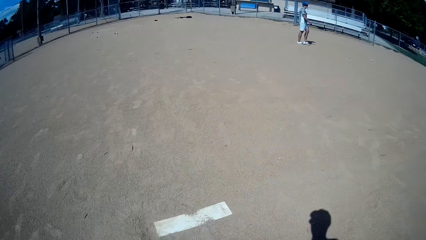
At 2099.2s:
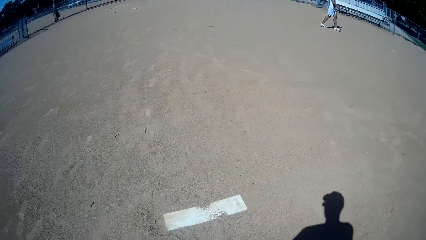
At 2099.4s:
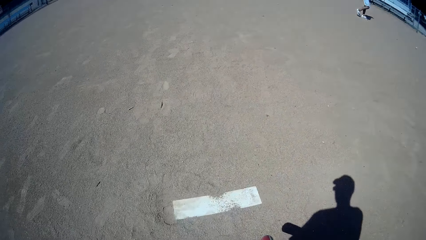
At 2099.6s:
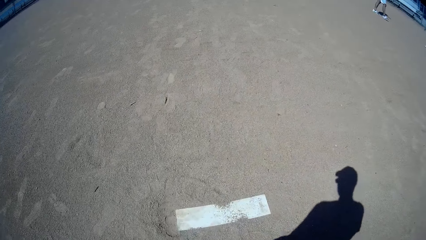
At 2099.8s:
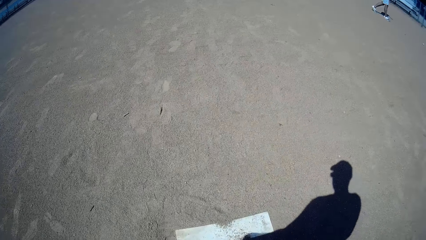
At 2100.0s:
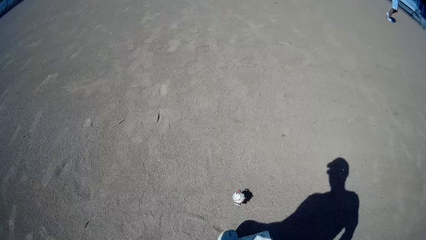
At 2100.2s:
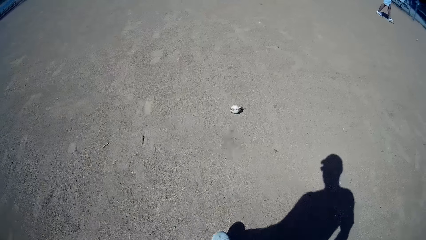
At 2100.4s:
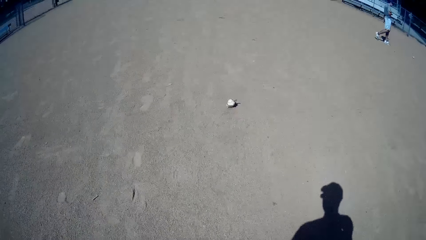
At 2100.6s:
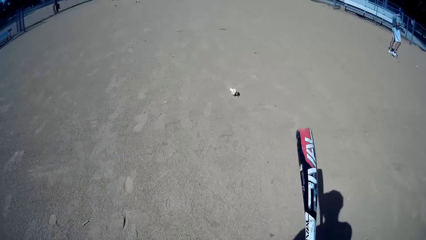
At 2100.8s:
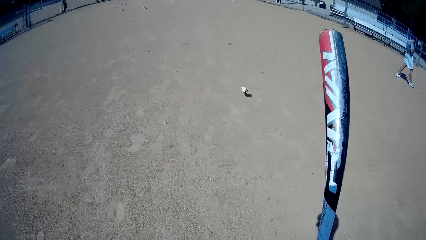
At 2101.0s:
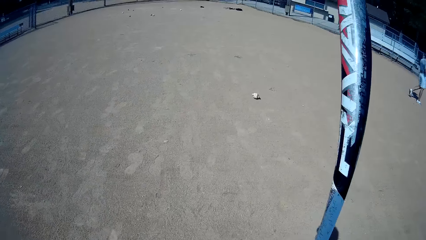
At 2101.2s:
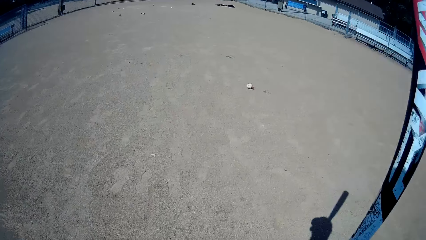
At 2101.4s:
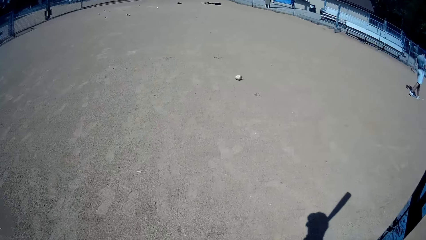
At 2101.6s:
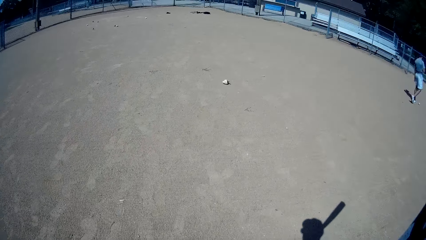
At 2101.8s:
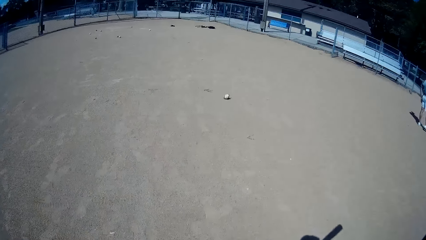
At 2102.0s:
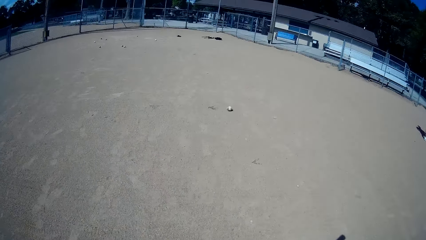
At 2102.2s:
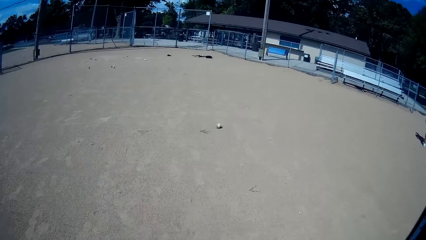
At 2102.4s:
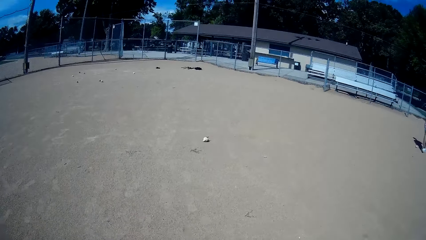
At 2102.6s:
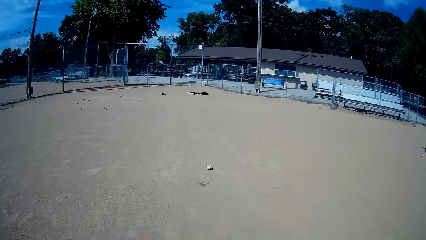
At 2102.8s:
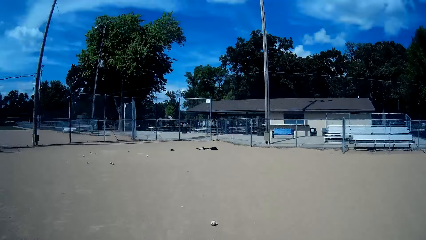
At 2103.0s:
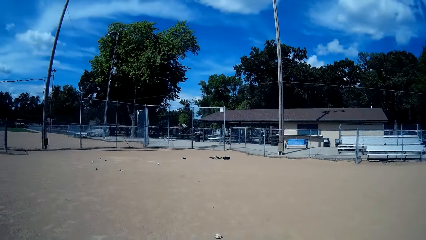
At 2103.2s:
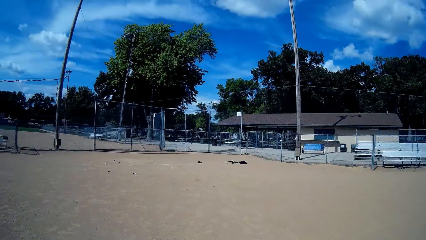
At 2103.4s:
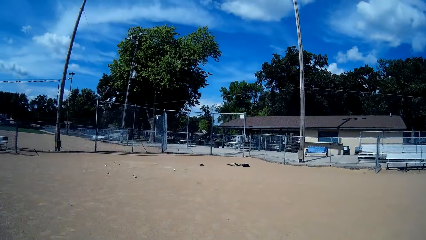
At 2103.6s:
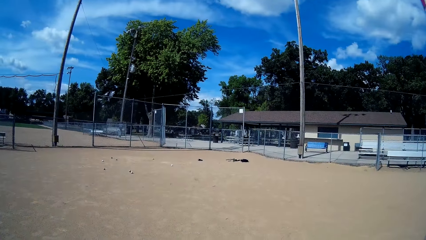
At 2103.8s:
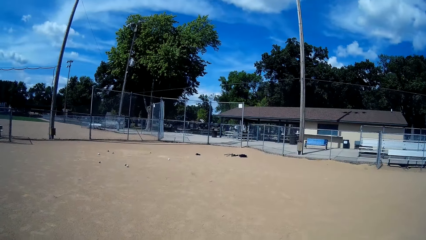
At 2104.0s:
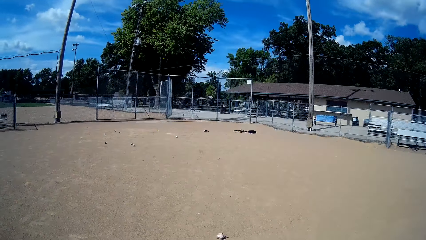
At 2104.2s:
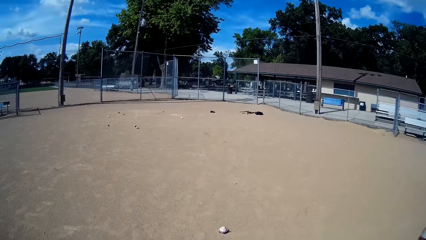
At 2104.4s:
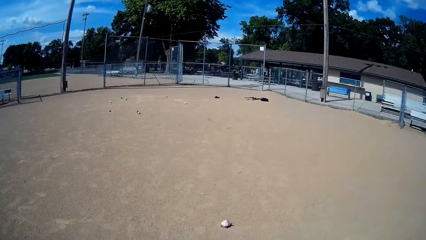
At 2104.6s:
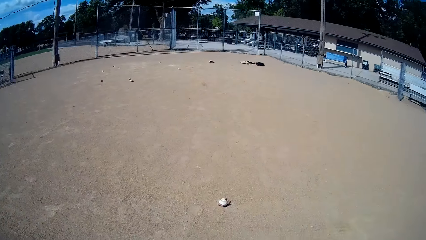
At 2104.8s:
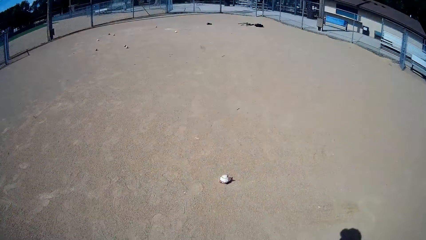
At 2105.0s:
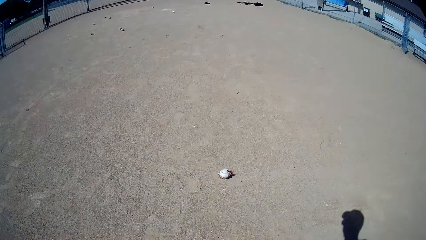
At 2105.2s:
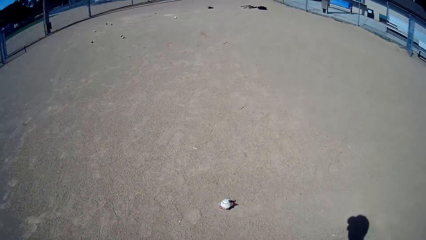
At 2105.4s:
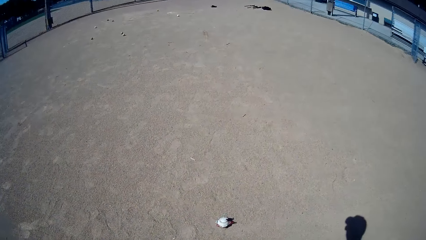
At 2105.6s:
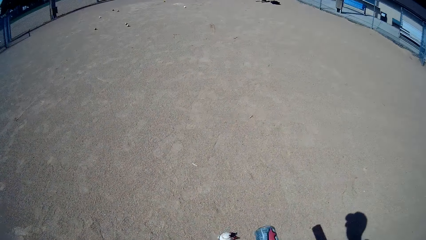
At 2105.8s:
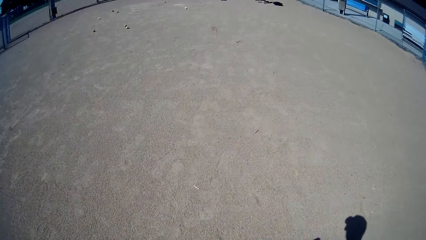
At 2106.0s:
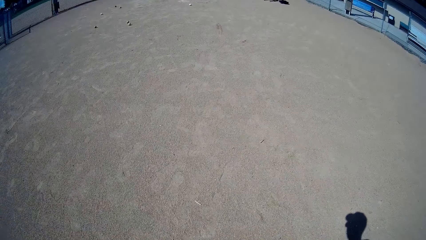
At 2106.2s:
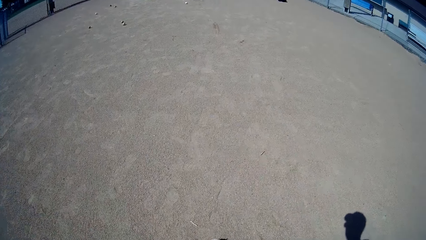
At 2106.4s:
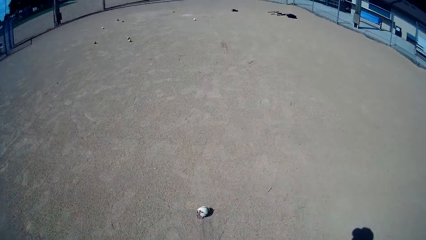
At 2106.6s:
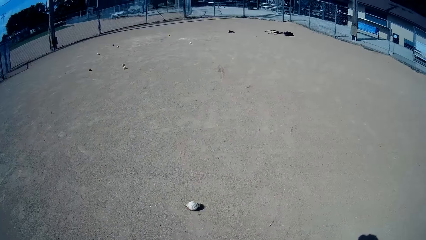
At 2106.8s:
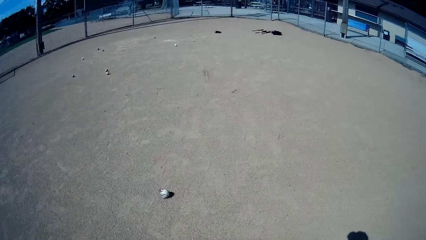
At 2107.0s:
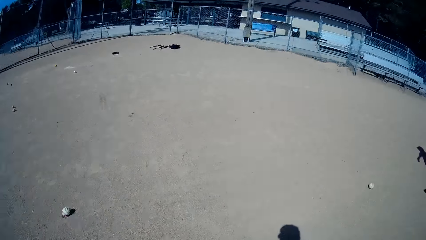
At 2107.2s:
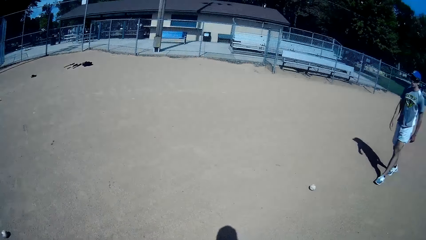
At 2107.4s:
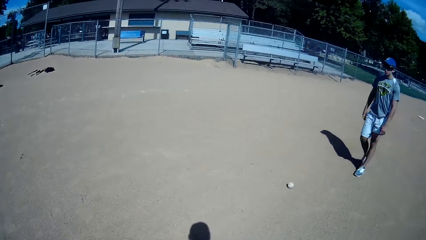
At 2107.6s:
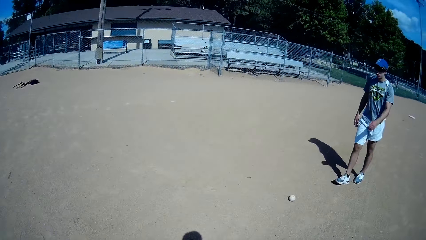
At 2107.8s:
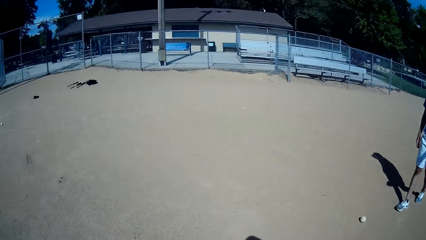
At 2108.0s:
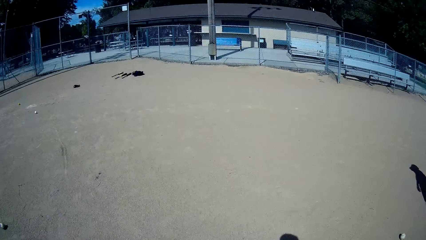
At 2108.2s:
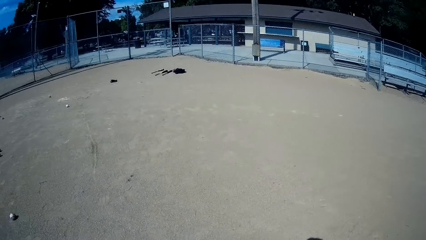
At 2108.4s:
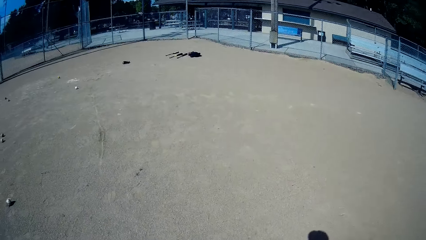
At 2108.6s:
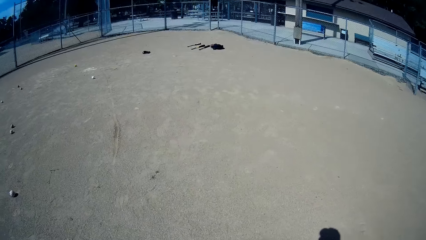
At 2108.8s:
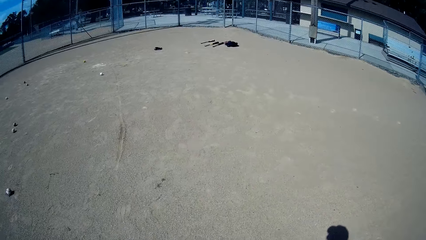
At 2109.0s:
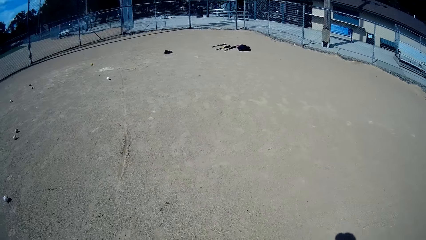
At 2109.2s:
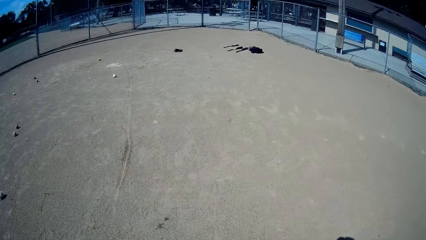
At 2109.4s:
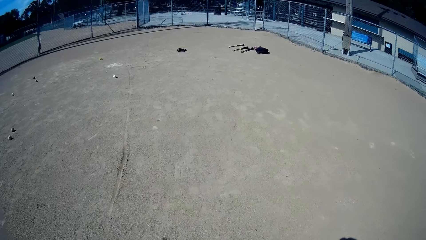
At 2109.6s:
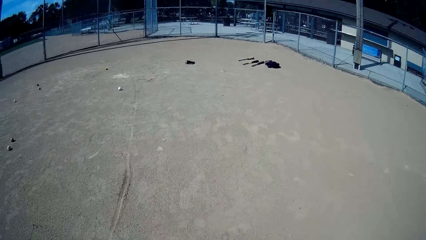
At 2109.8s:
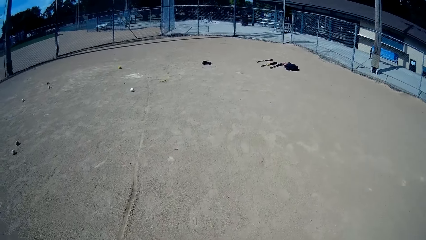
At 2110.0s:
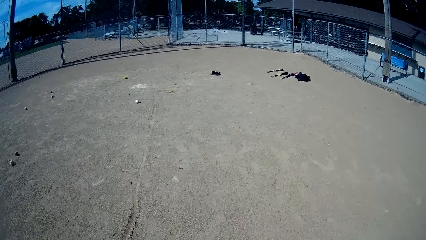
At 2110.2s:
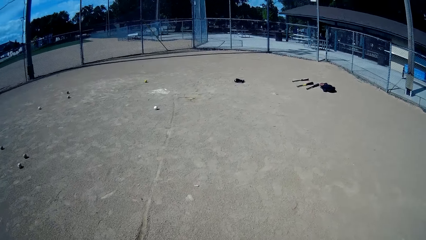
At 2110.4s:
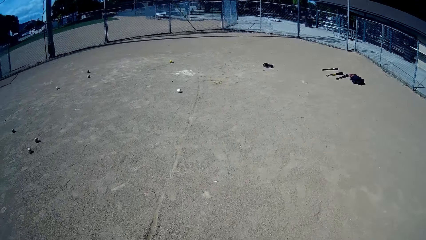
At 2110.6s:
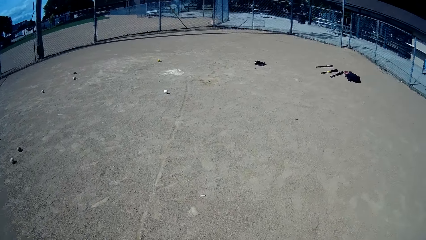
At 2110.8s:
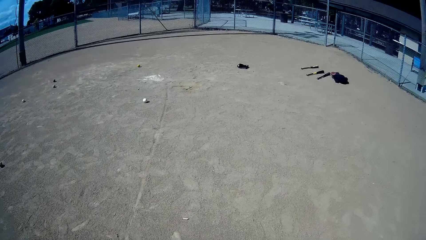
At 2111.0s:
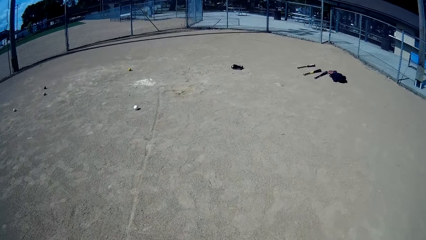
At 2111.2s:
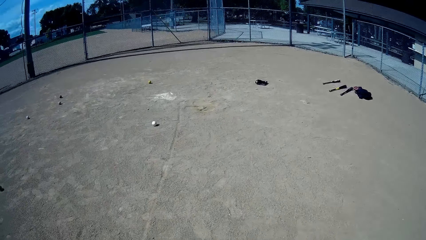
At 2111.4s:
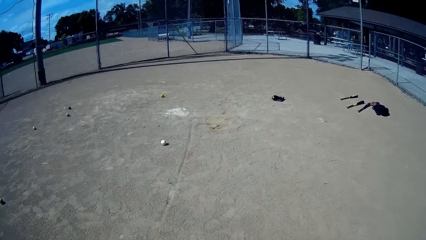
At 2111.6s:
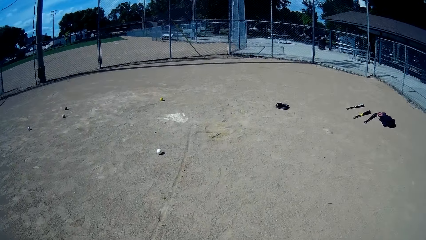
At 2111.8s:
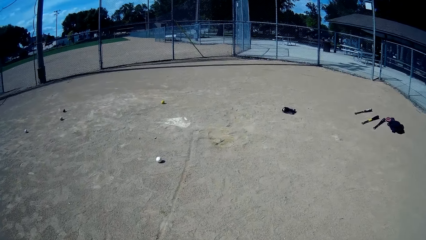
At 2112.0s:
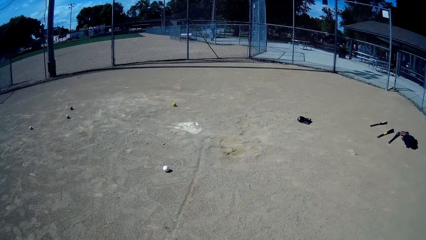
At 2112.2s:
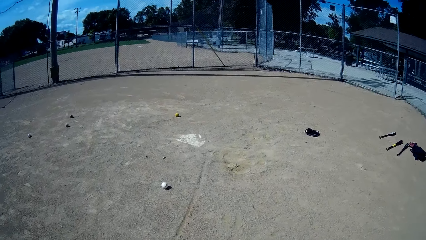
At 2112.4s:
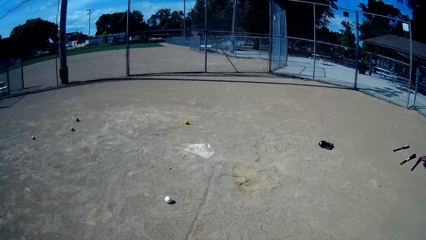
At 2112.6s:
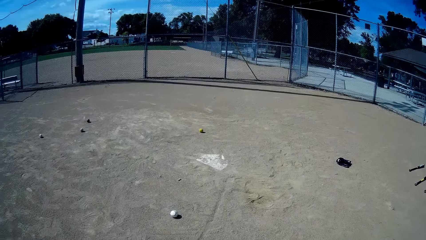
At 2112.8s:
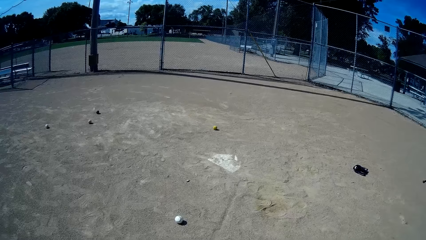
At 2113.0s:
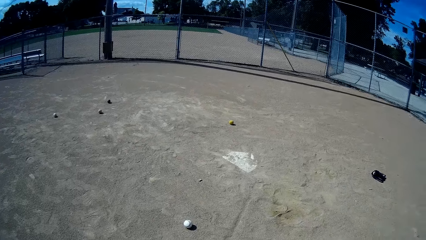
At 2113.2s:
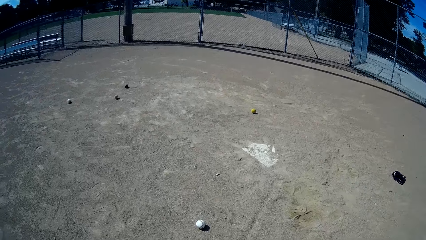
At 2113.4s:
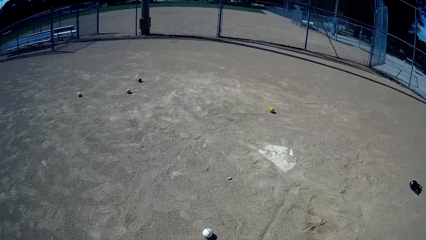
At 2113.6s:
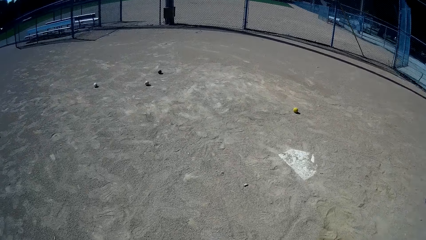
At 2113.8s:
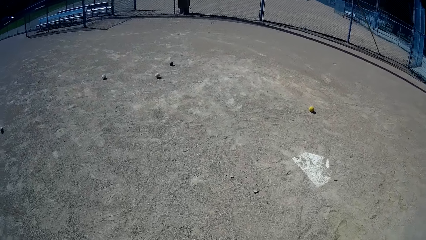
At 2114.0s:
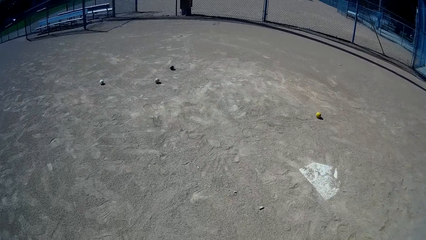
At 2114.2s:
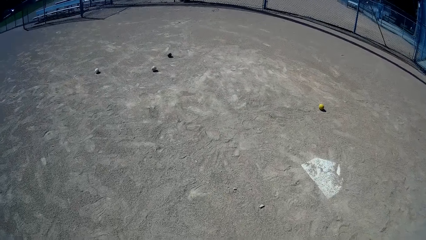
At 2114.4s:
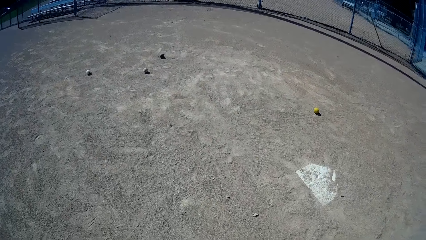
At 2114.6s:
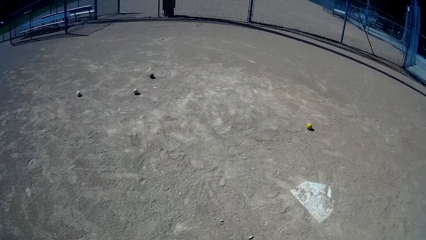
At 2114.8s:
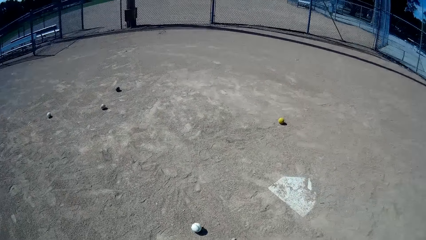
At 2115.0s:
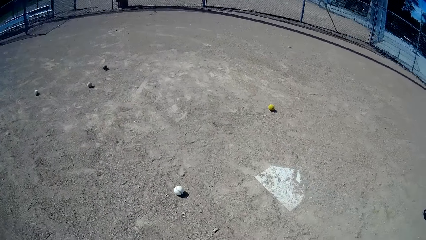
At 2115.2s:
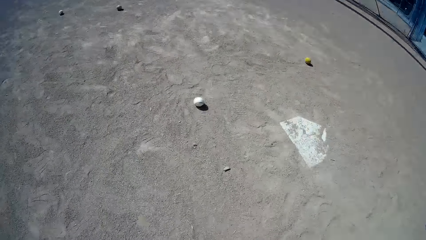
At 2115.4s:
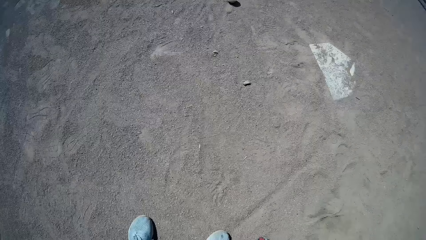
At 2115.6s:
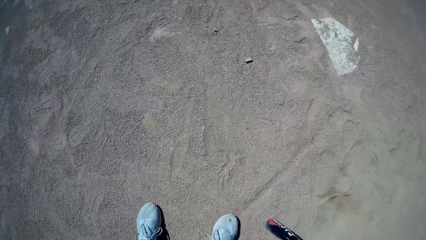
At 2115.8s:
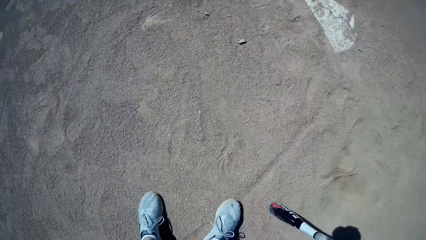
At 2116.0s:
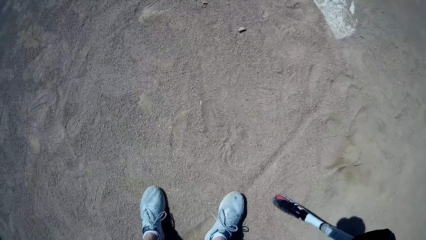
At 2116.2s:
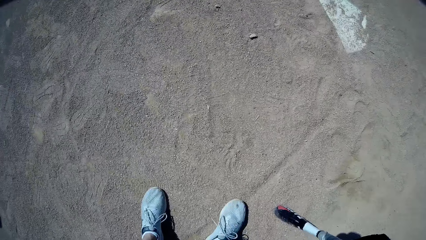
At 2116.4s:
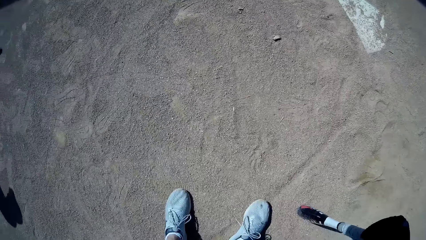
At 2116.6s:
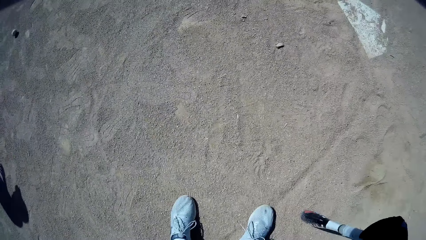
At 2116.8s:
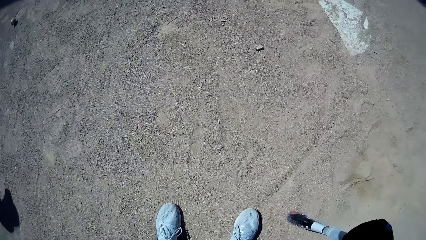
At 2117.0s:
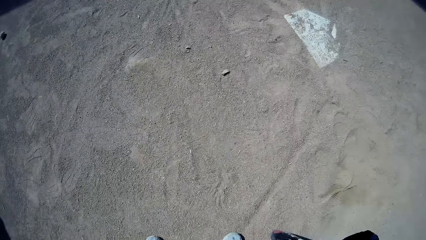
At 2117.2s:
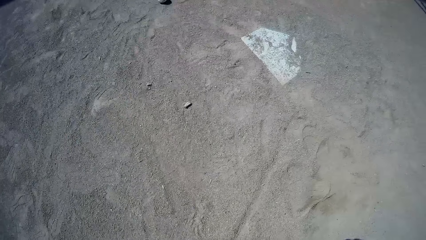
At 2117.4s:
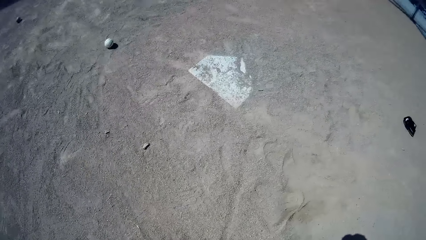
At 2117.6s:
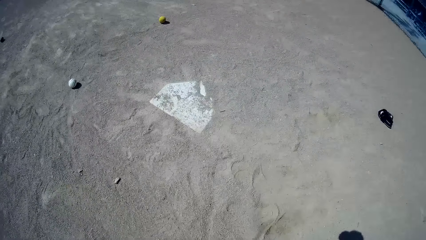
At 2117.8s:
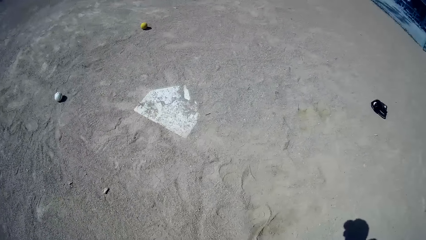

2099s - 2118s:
The camera wearer kicks the ball on the ground. They walk towards the ball on the ground. They kick the ball on the ground. A man walks towards another ball on the ground. The camera wearer walks towards another ball on the ground. They kick the ball on the ground. They stand on the pitch.
